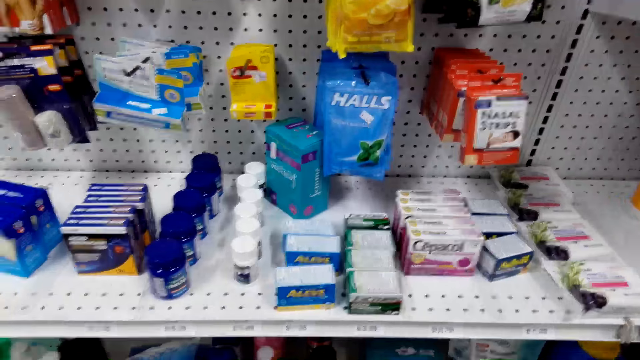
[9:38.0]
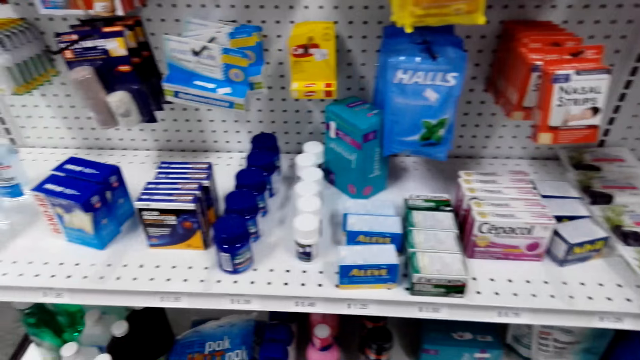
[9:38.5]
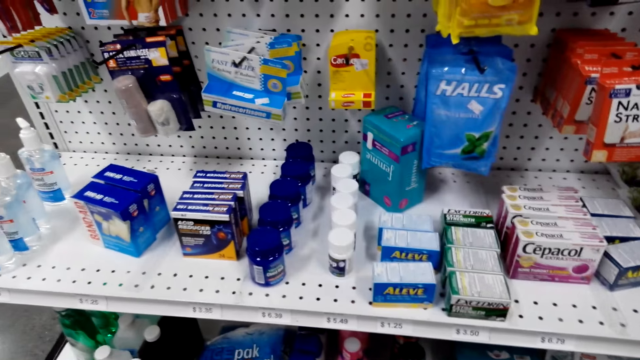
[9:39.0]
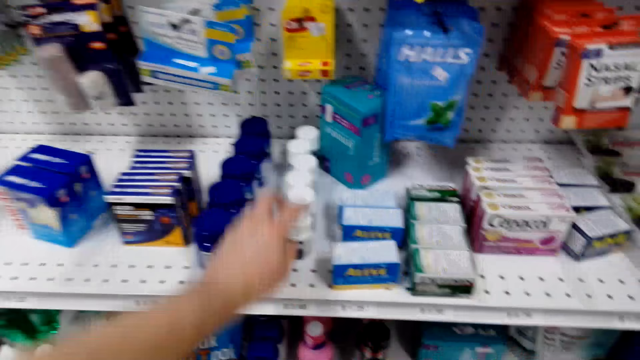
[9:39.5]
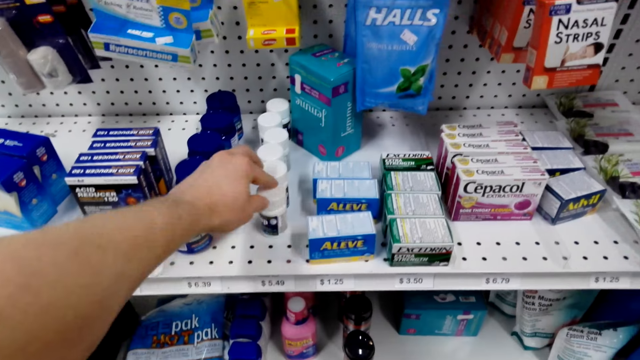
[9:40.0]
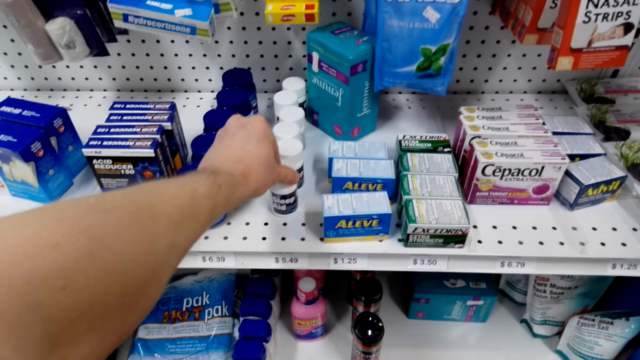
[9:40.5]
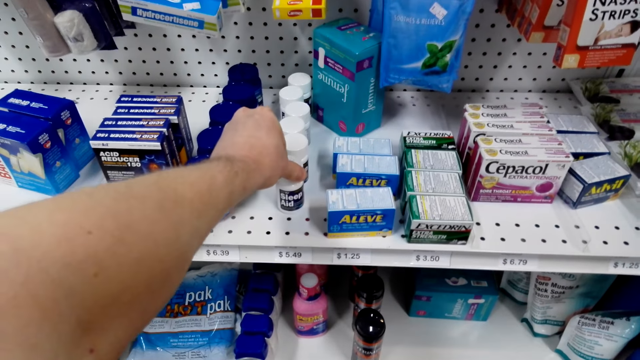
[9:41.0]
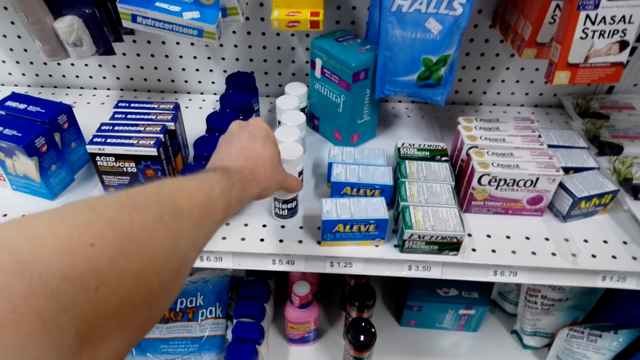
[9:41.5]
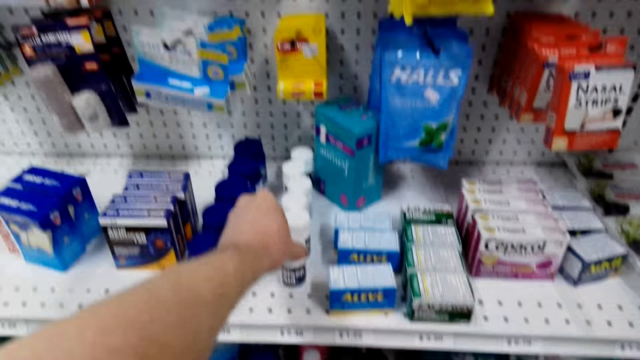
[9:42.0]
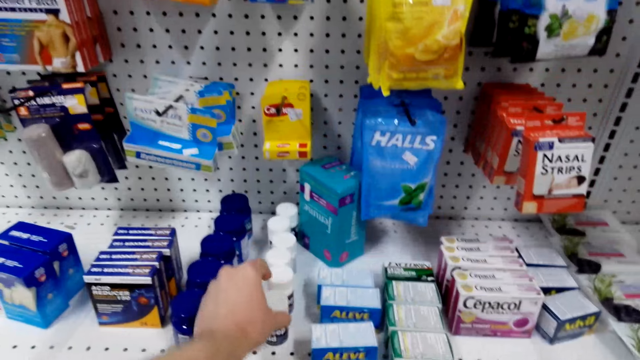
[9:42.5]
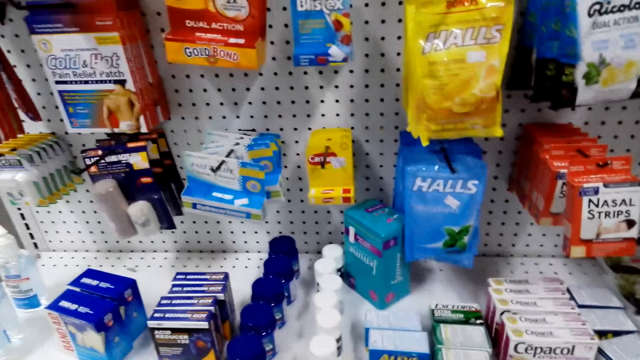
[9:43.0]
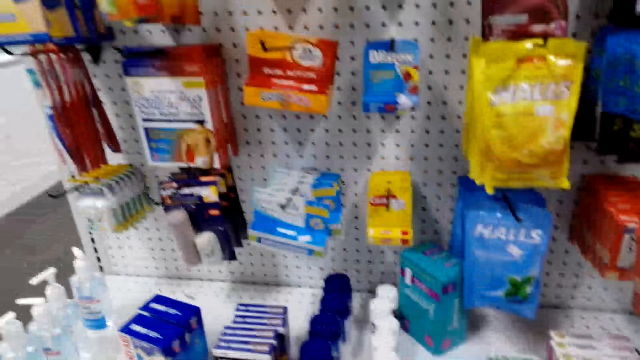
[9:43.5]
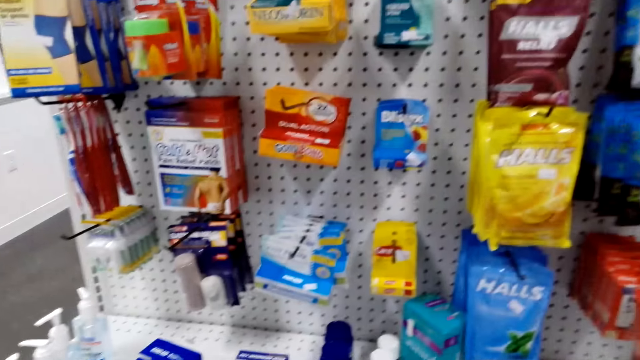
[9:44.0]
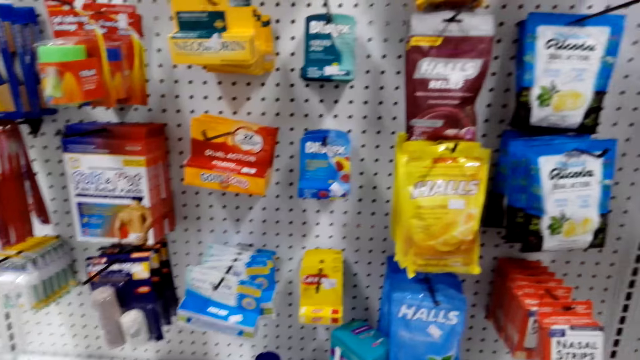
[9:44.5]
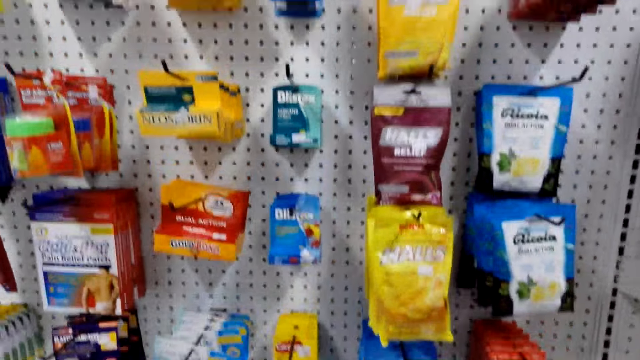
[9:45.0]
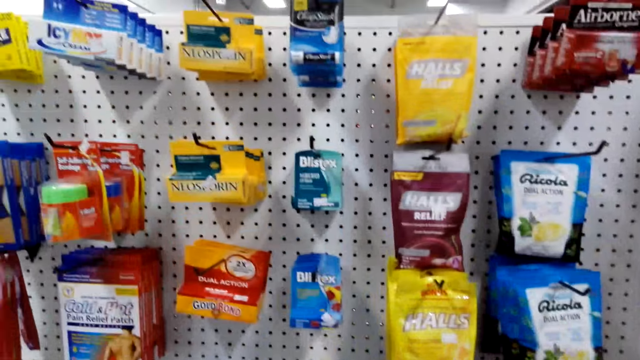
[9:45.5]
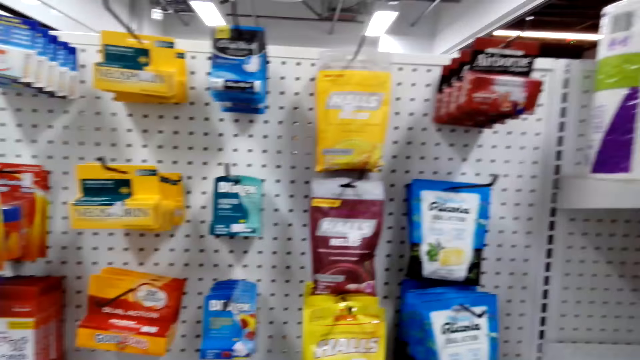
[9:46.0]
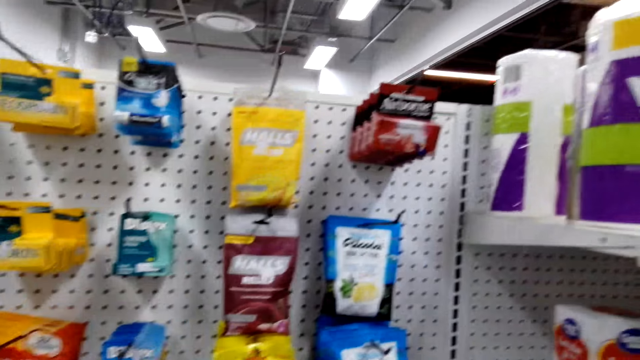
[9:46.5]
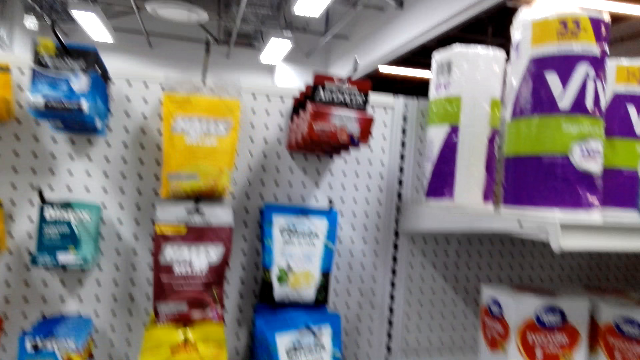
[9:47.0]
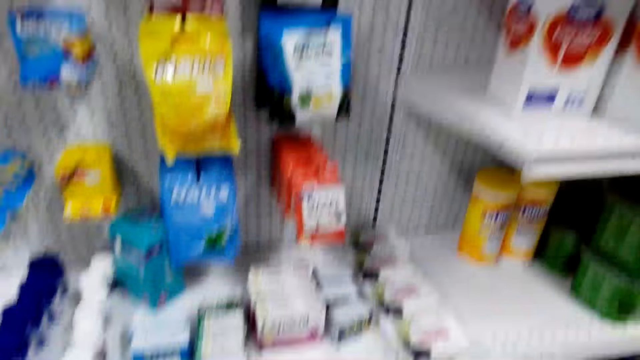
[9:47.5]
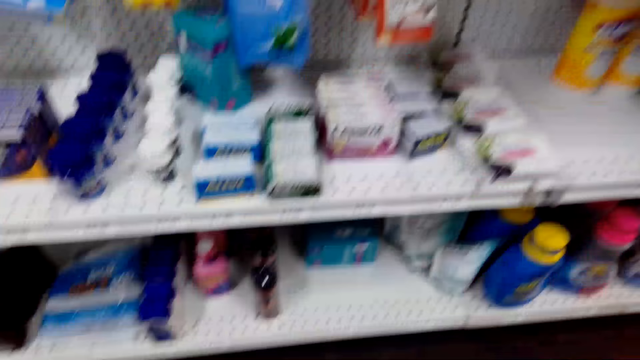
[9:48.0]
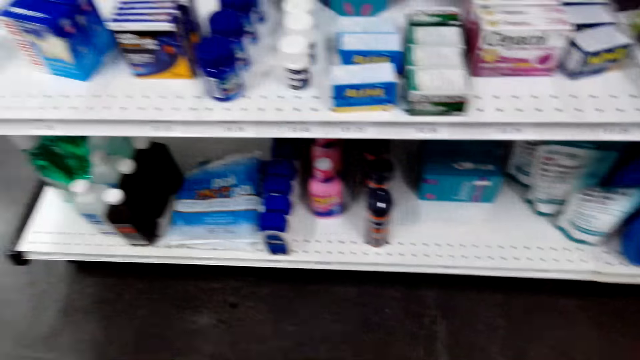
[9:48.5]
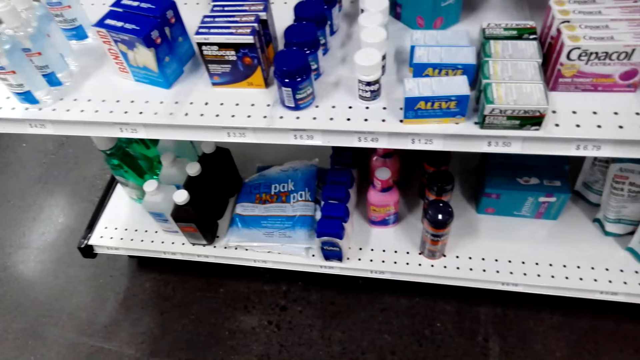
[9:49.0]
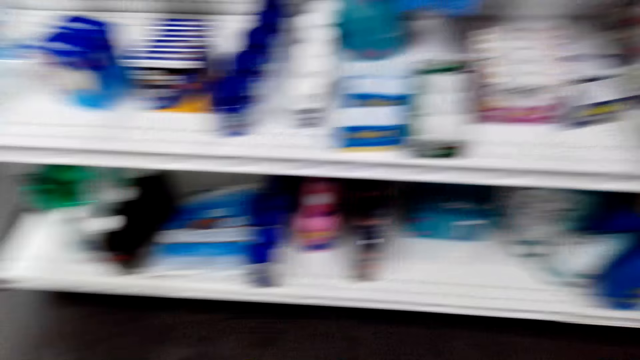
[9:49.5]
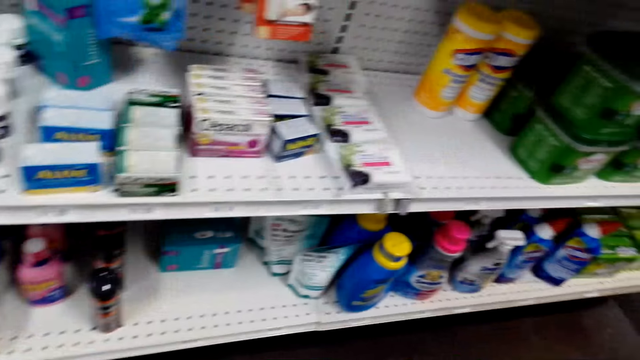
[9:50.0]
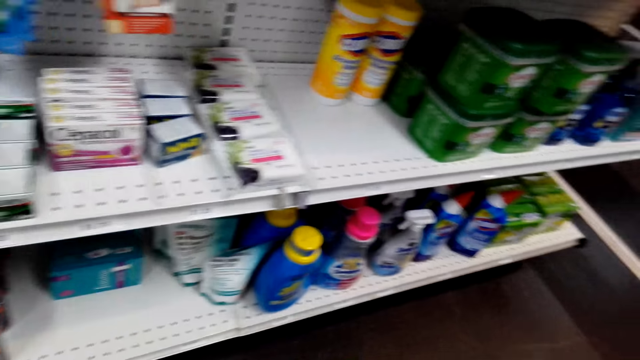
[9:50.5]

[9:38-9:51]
The camera wearer touches a bottle of sleep aid. They pick the bottle. They leave the bottle of sleep aid. They look around the shelf. They walk in the supermarket.

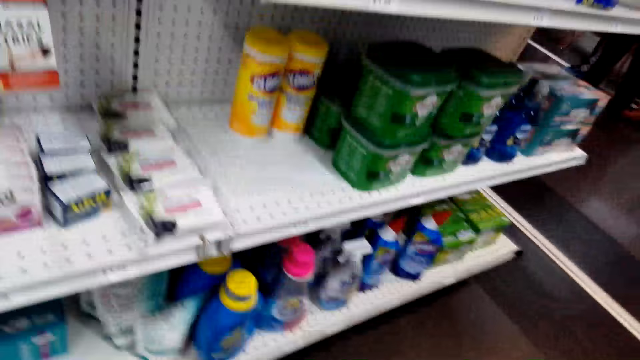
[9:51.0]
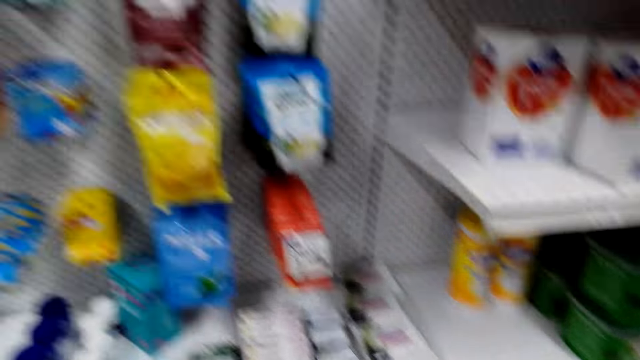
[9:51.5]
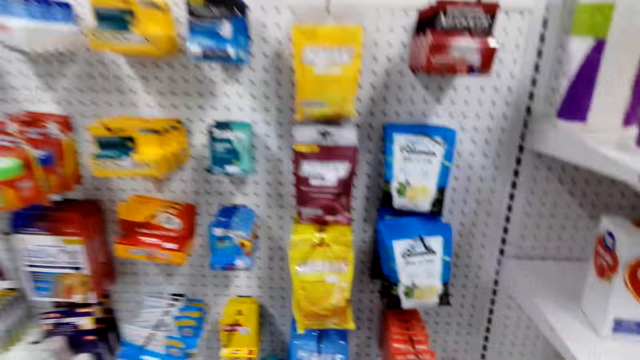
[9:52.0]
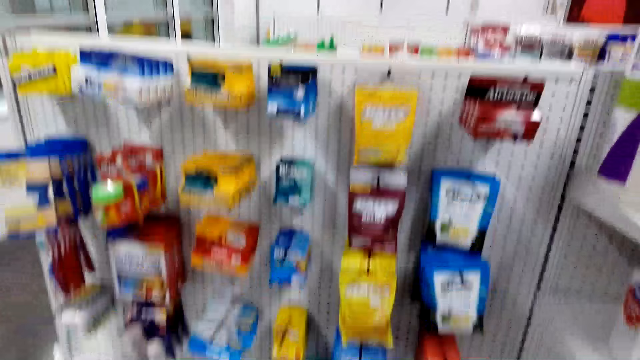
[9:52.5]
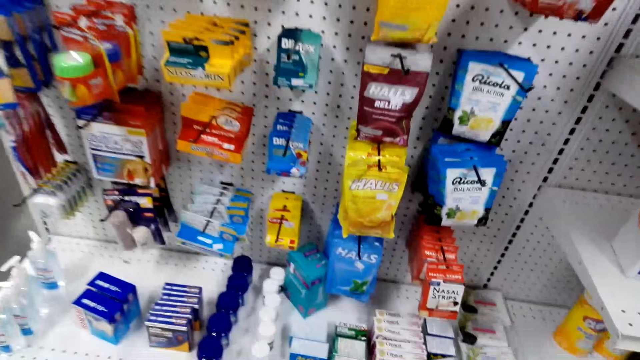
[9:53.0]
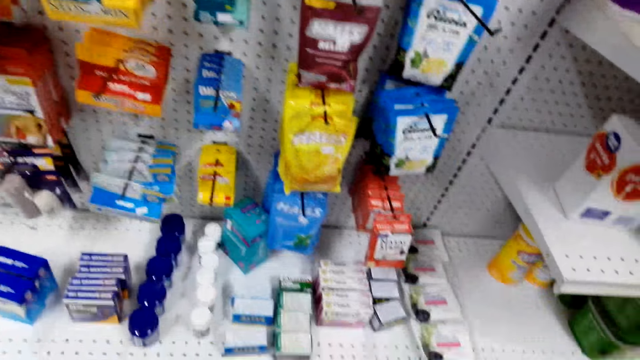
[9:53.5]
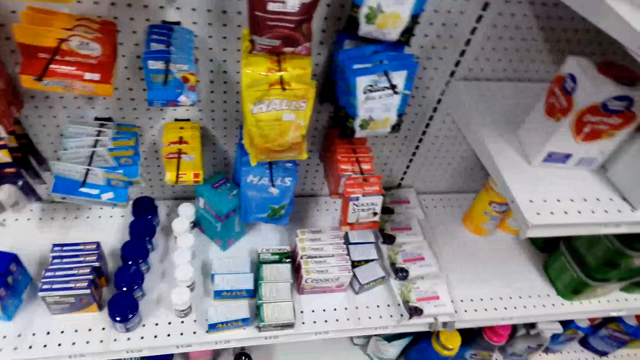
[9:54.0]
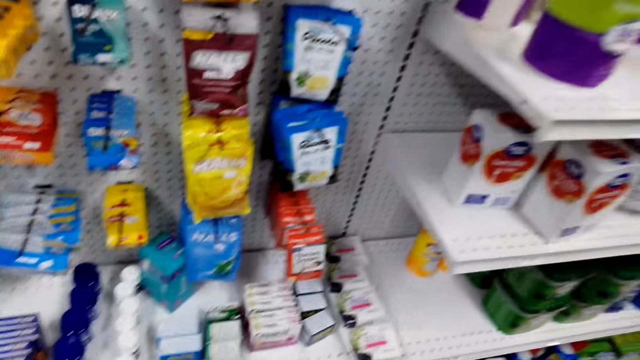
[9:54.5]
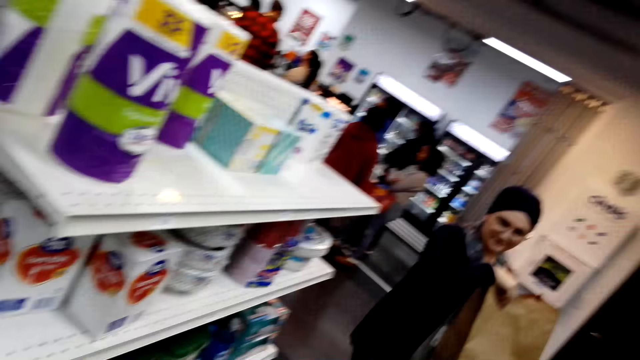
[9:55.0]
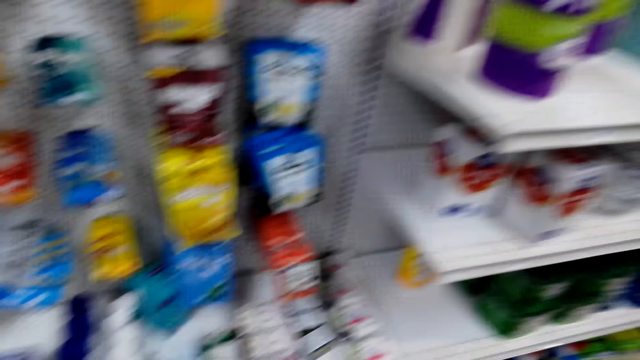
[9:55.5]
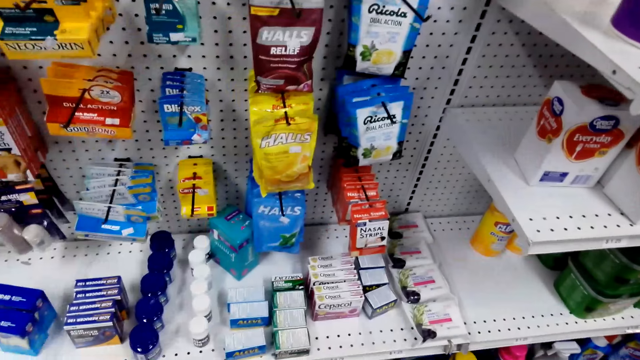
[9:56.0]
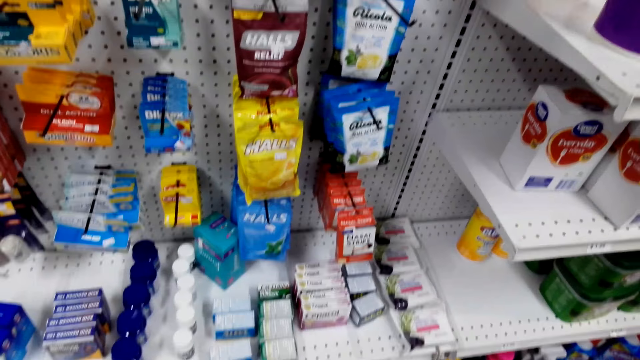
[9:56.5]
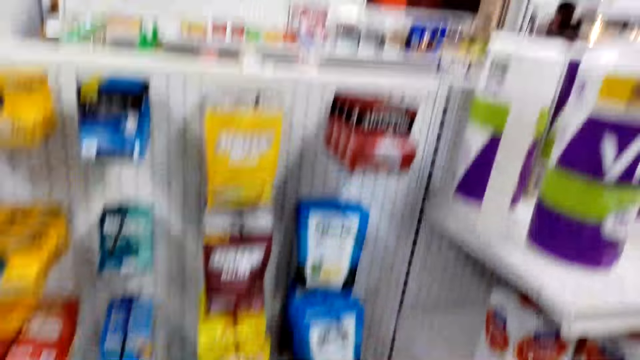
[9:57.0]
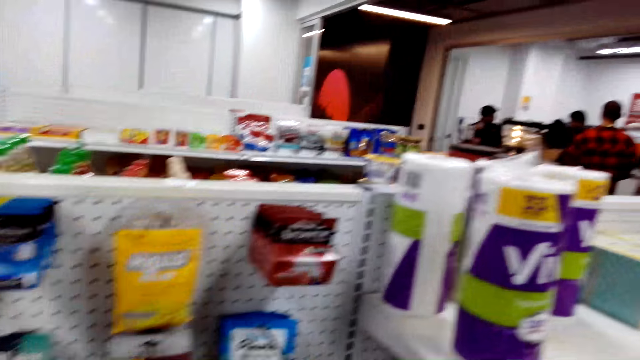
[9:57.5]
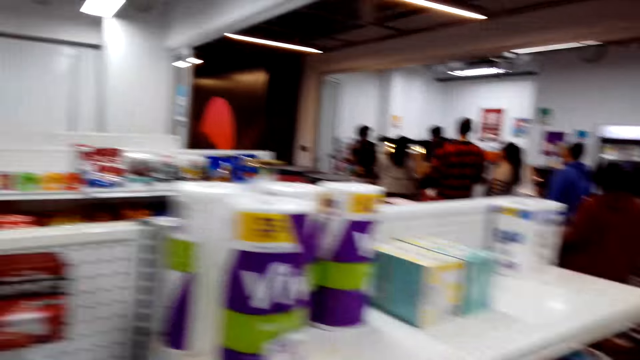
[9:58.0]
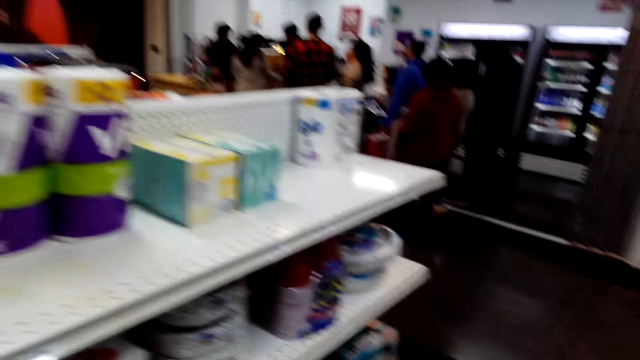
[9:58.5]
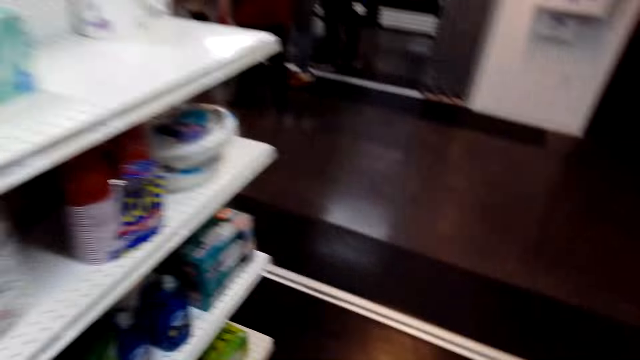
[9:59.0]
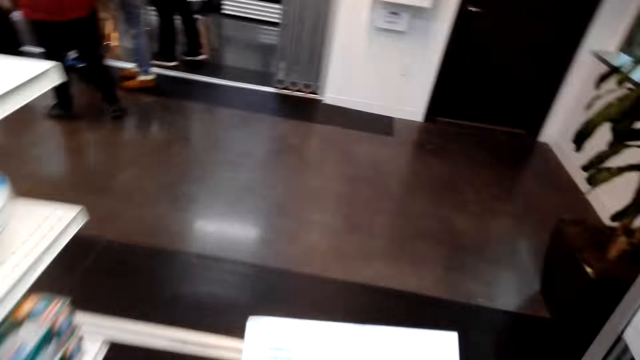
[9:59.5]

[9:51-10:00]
The camera wearer walks around the shop.
